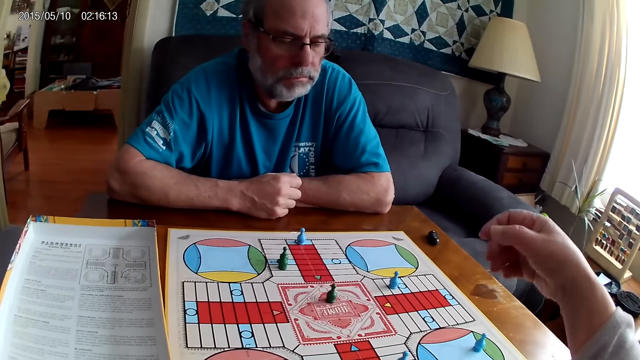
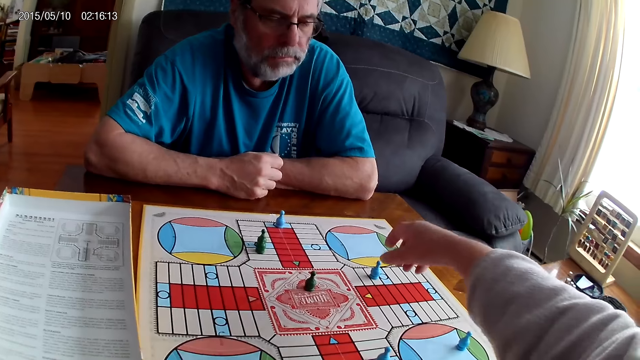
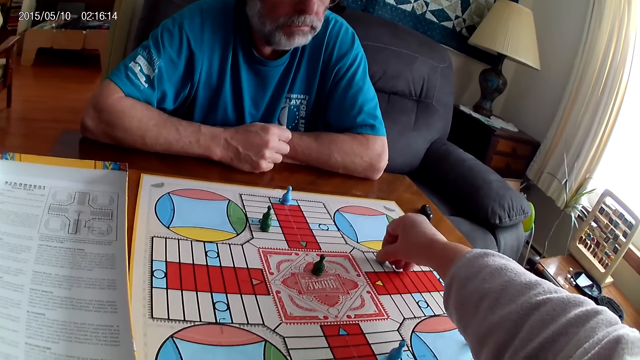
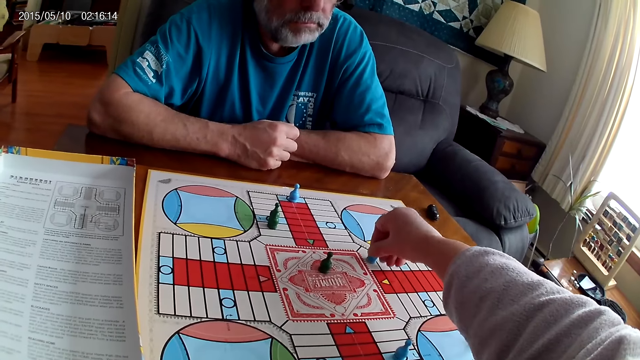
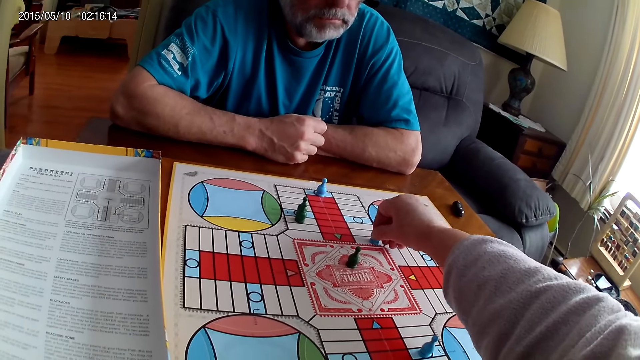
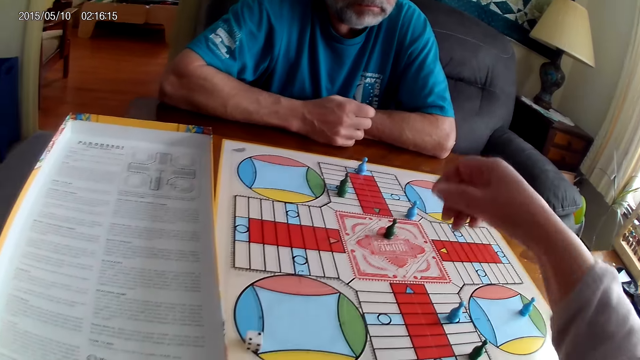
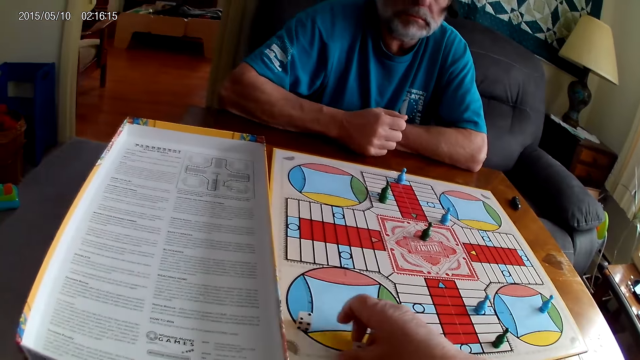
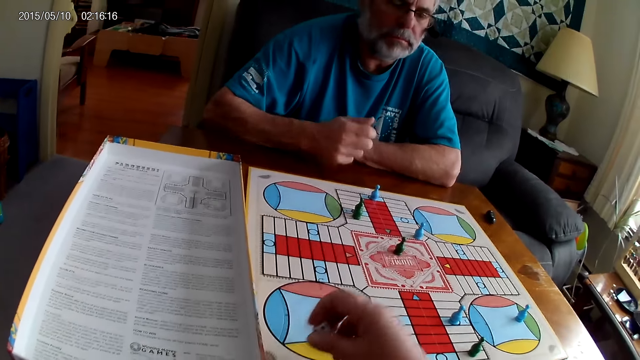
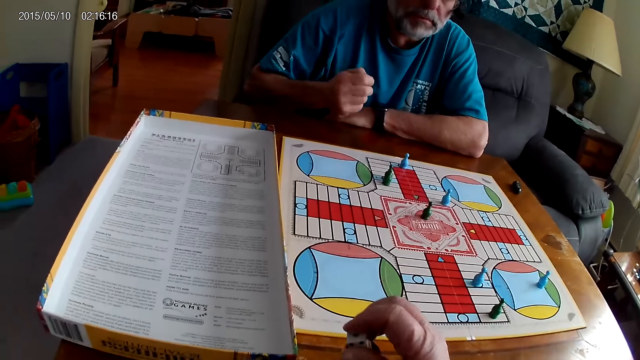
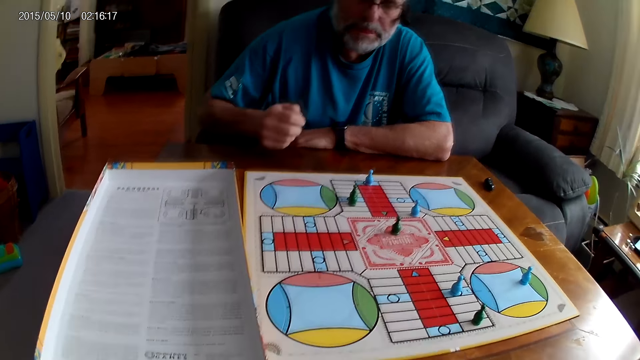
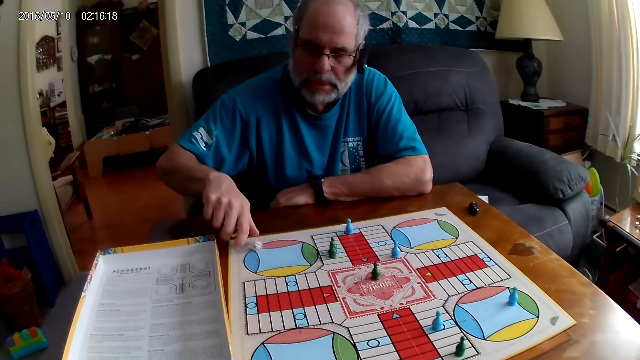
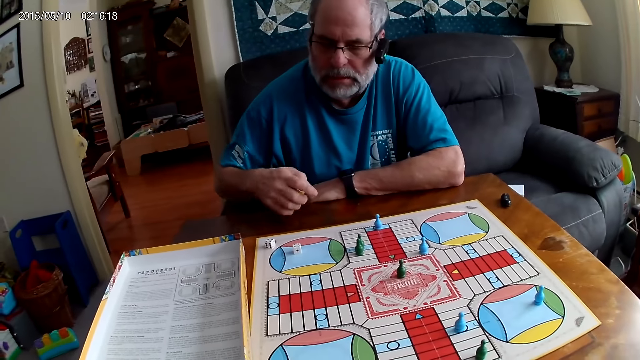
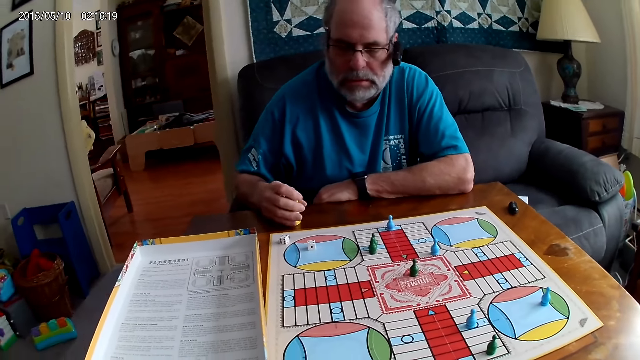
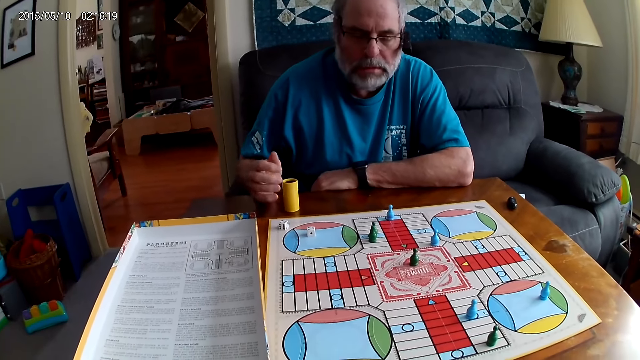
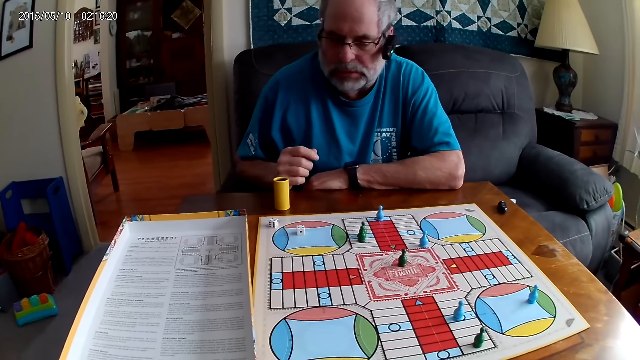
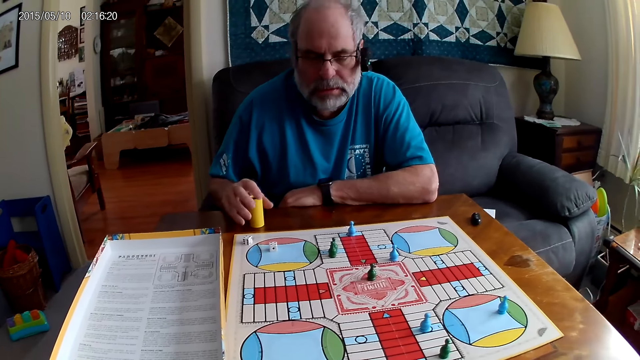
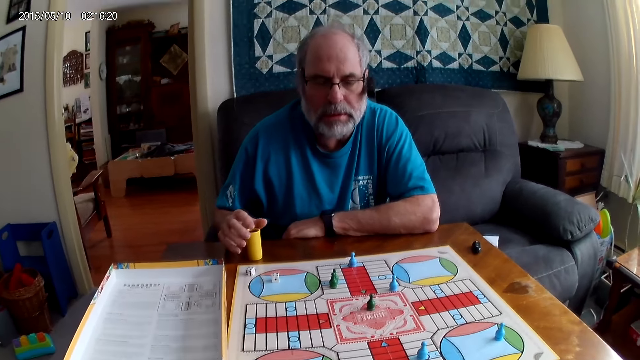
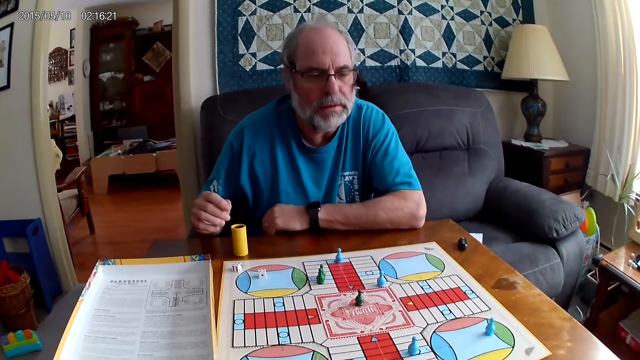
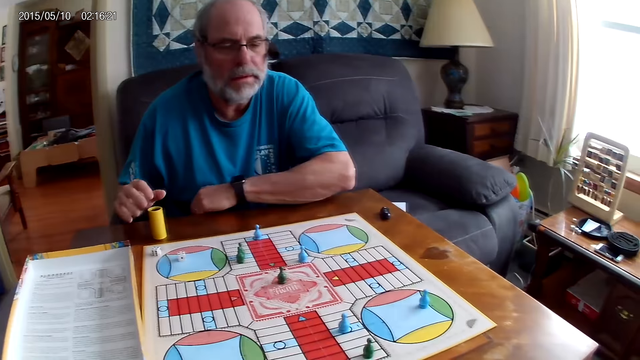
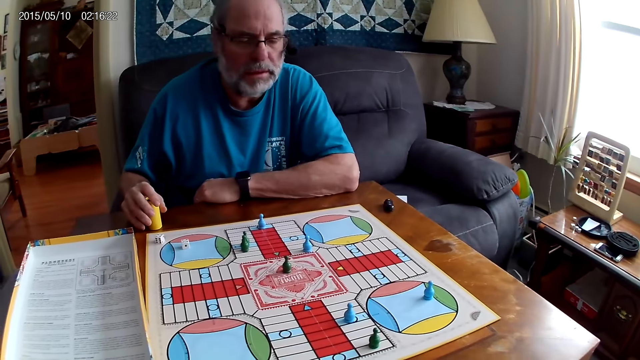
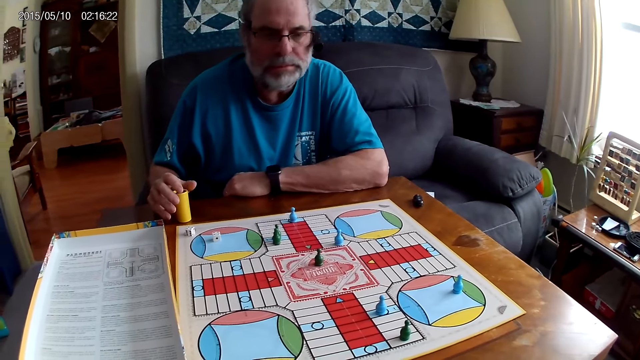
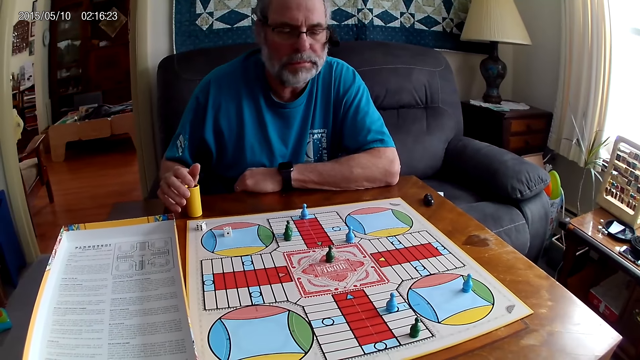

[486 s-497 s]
The camera wearer moves a blue pawn through a cell on the Ludo board with her right hand. She picks the dice on the Ludo board with her right hand. A man shuffles the dice in the container or dice cup with his right hand. The camera wearer puts the dice in the dice cup. The man pours the dice on the Ludo board with his right hand. He places the dice cup on the table. He talks to the camera wearer. He moves the dice cup.

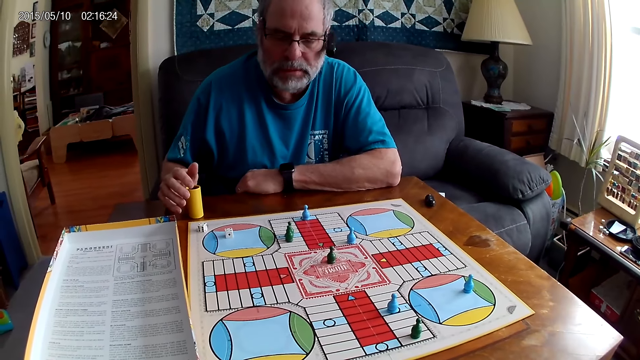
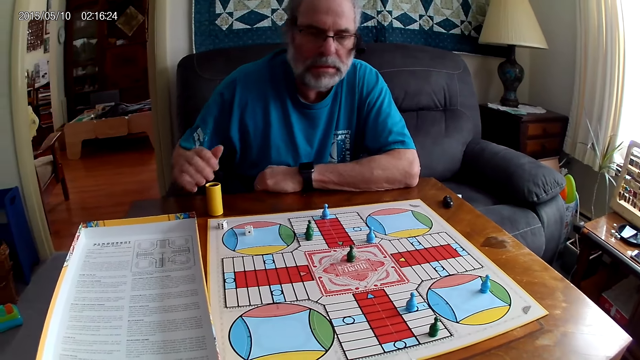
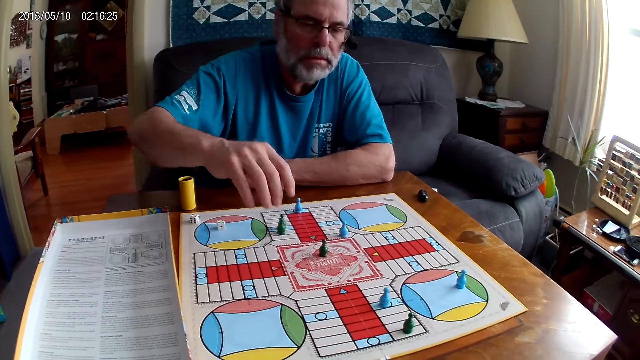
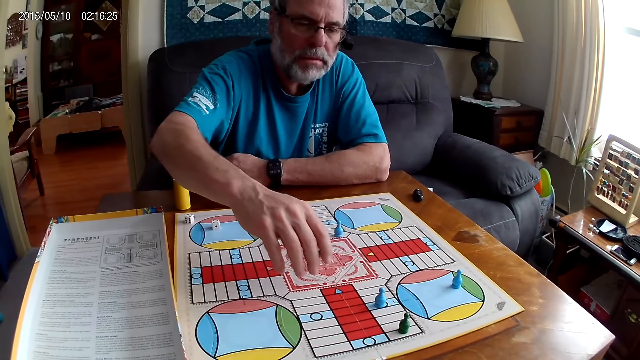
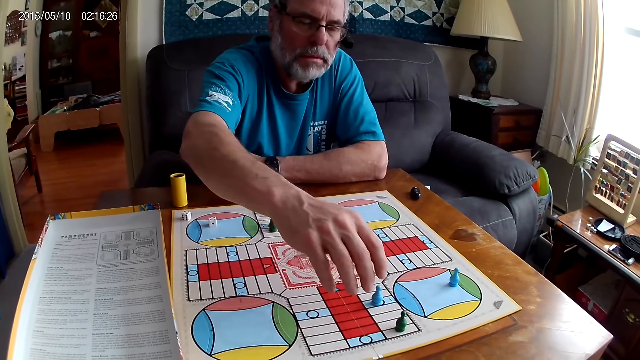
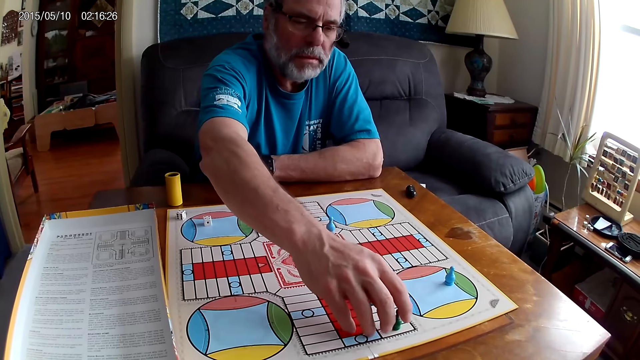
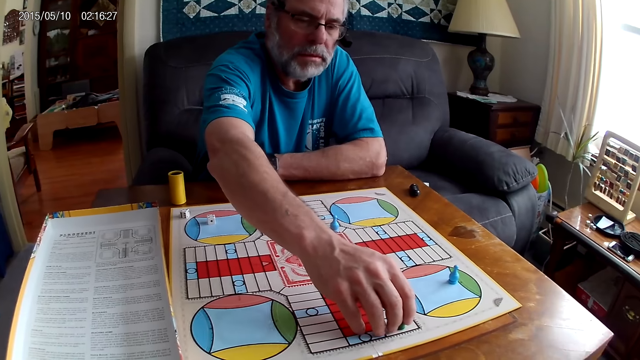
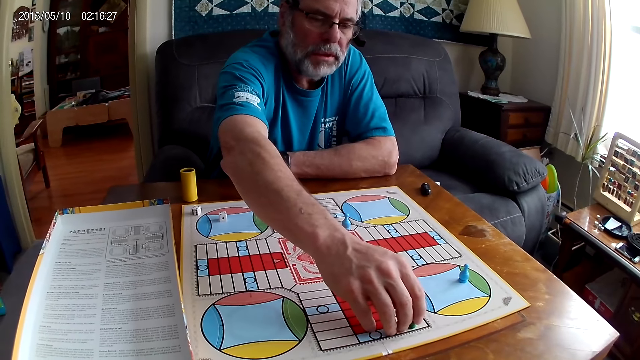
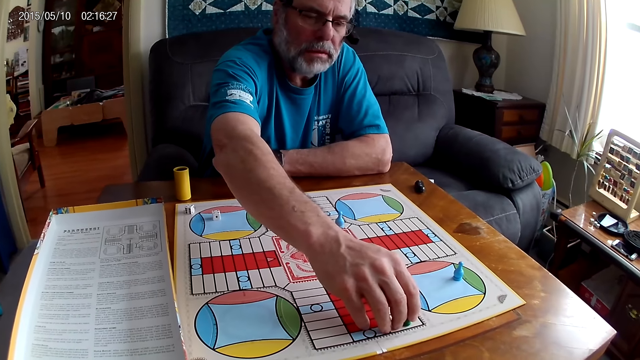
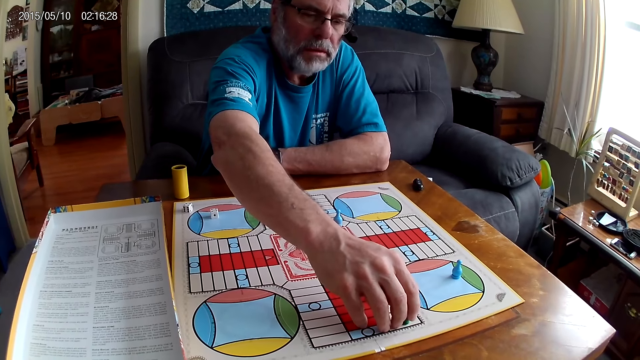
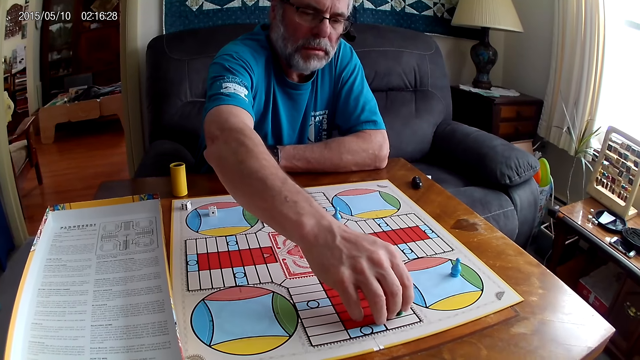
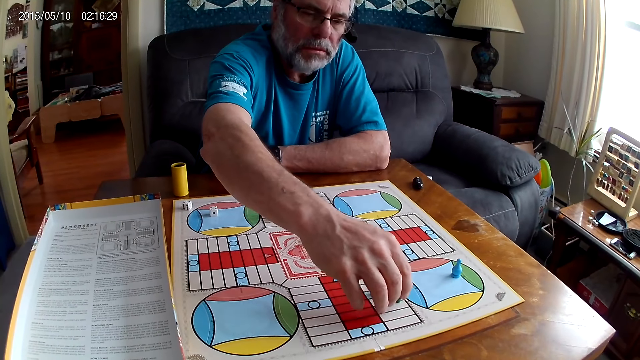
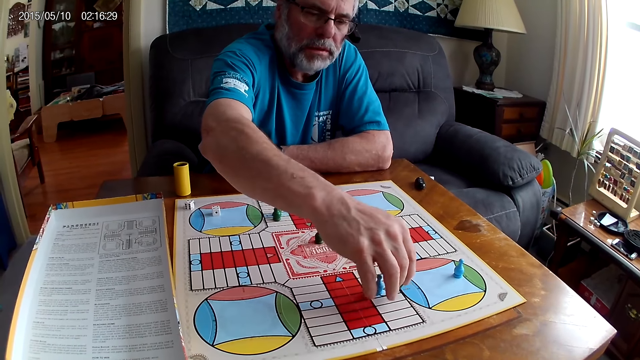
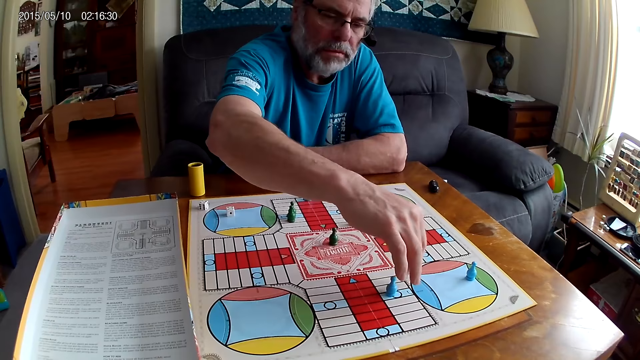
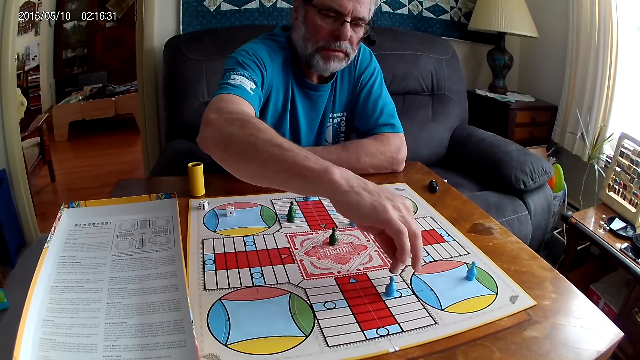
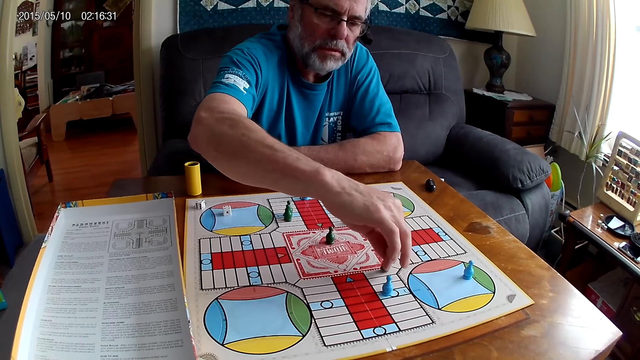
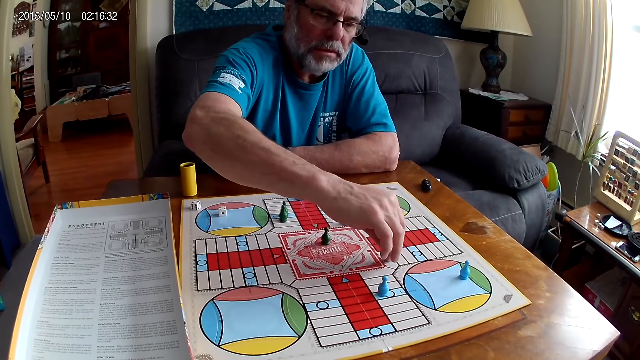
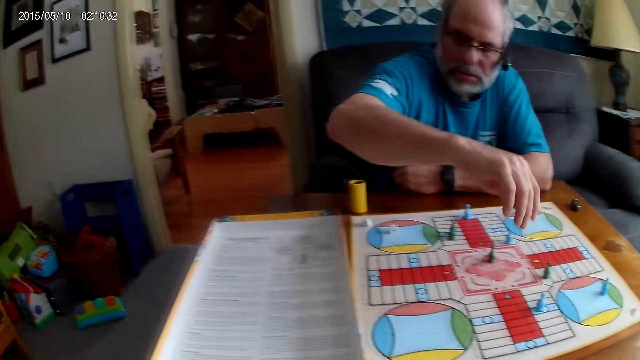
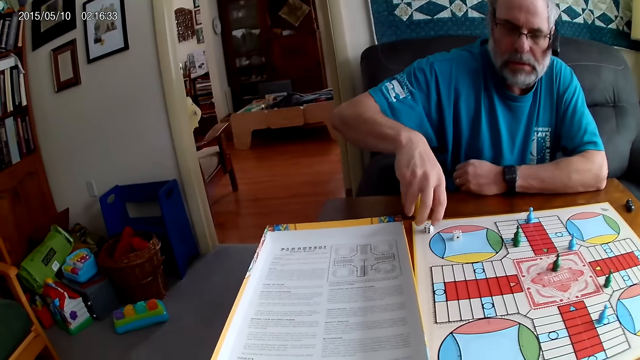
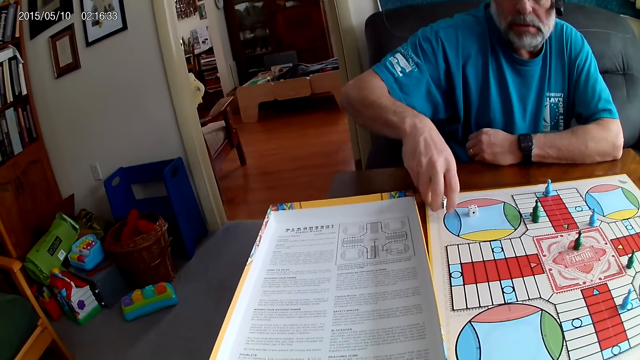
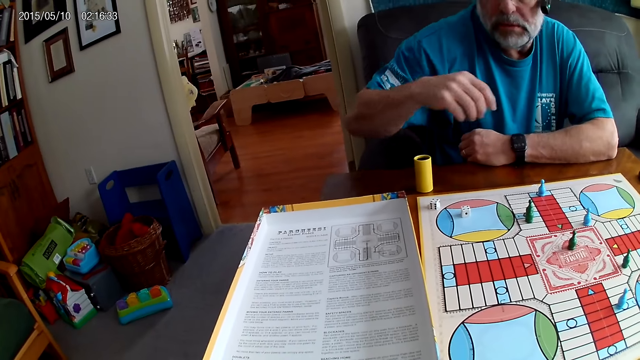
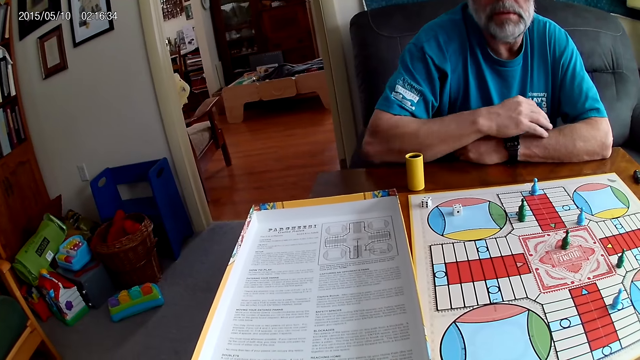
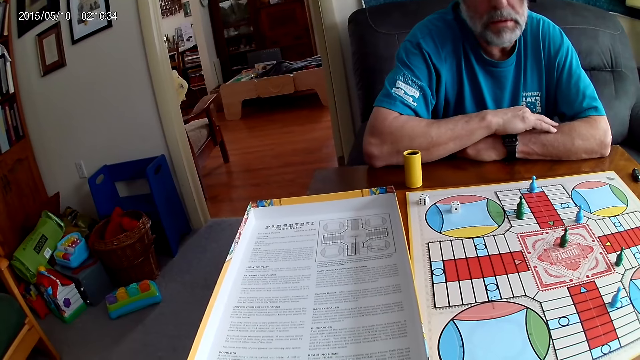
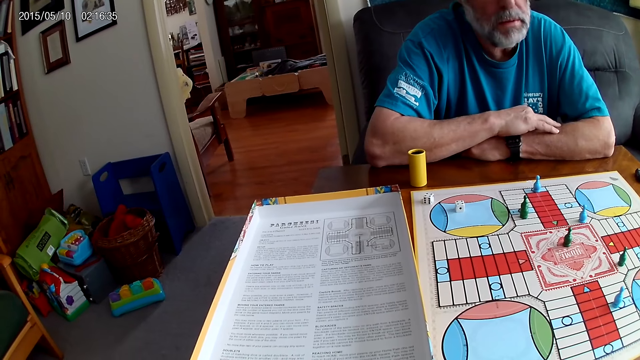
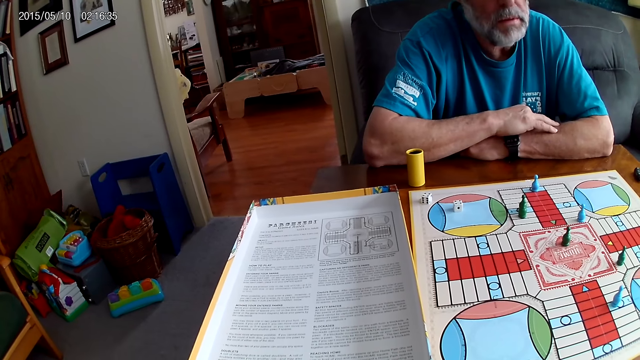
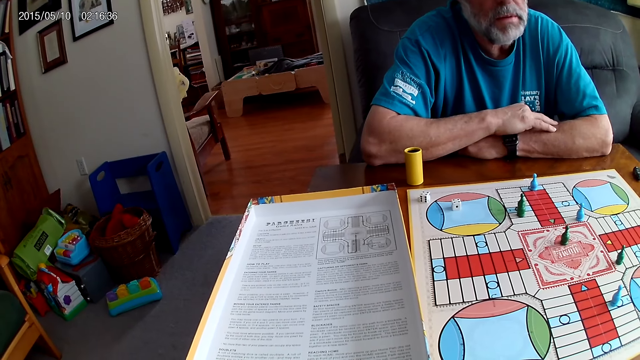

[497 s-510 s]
A man moves a green pawn with his right hand through some cells on the Ludo board. The camera wearer speaks to the man. The man touches a die on the table with his right hand. The camera wearer reads the instruction.
